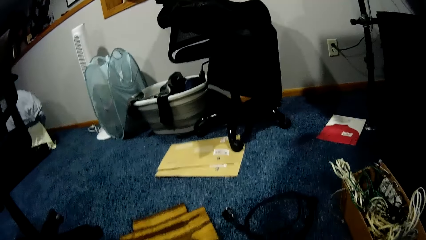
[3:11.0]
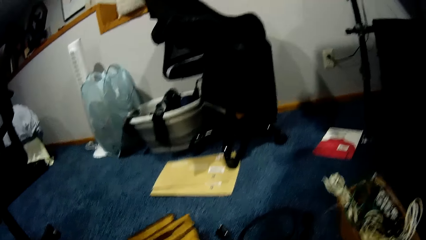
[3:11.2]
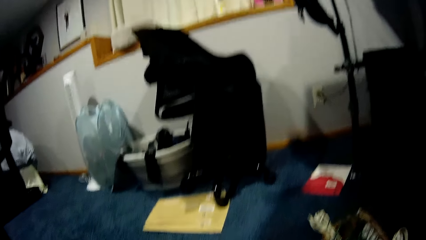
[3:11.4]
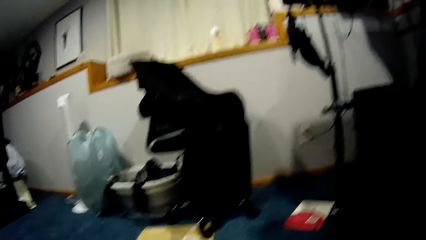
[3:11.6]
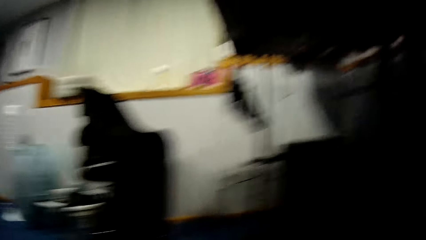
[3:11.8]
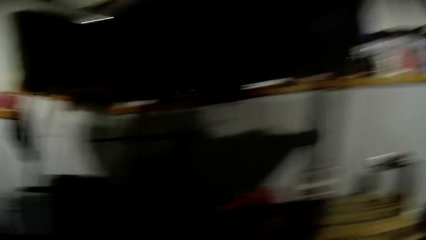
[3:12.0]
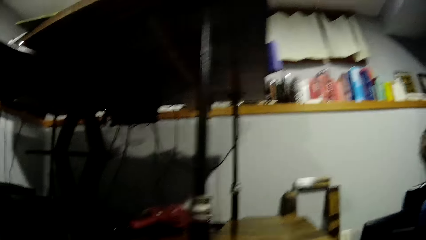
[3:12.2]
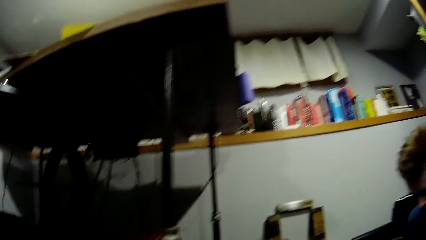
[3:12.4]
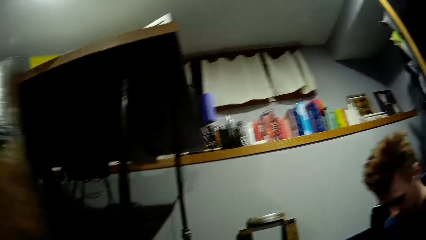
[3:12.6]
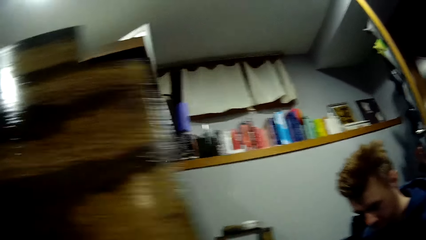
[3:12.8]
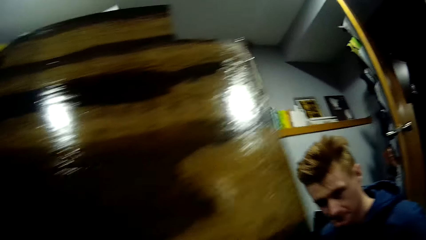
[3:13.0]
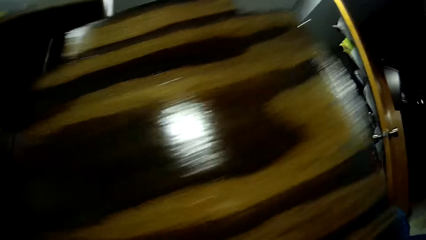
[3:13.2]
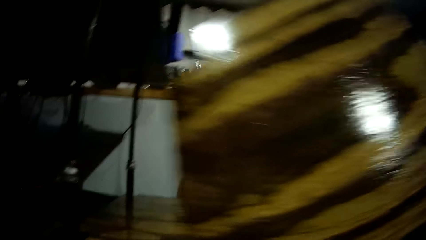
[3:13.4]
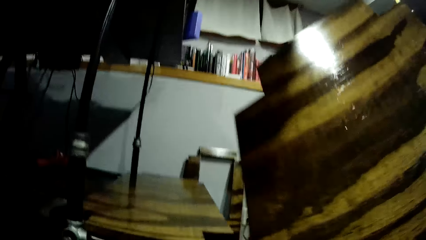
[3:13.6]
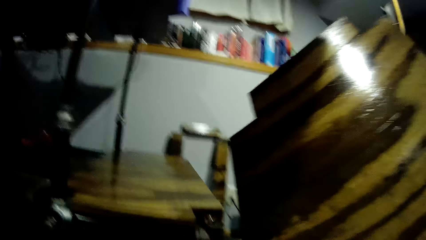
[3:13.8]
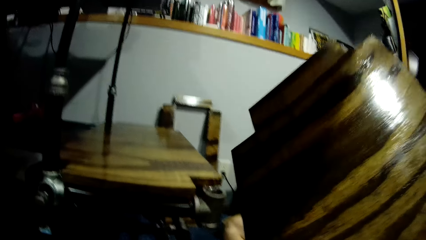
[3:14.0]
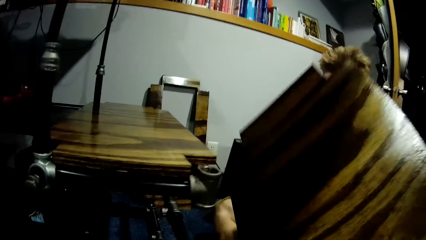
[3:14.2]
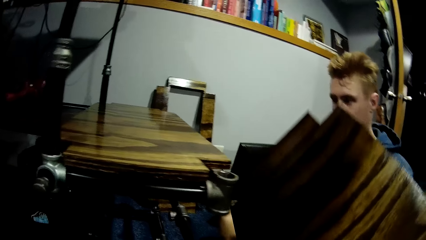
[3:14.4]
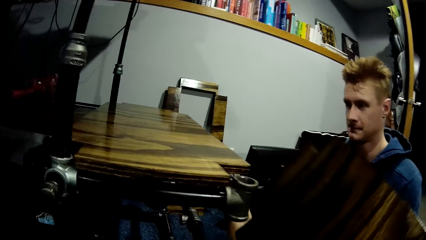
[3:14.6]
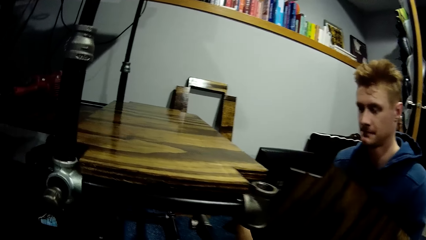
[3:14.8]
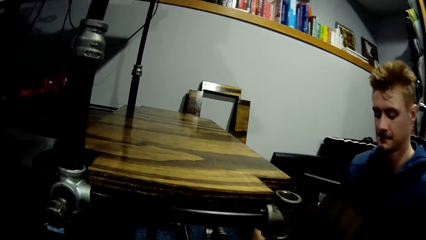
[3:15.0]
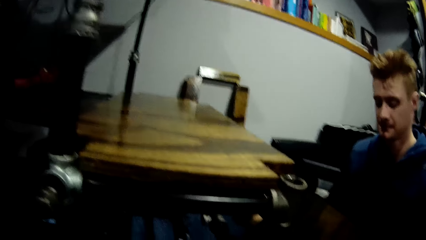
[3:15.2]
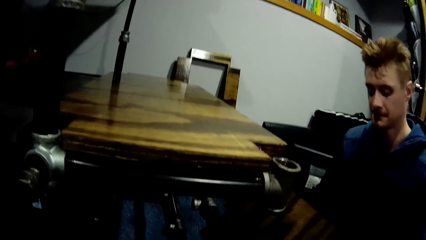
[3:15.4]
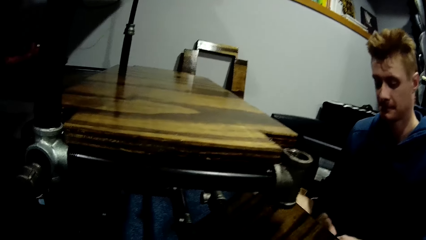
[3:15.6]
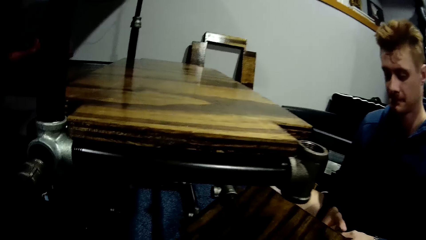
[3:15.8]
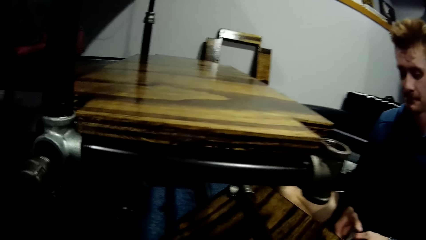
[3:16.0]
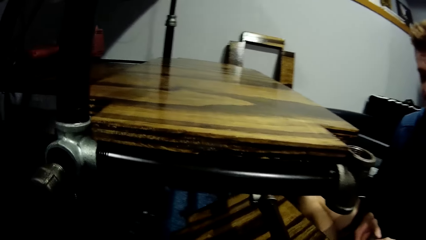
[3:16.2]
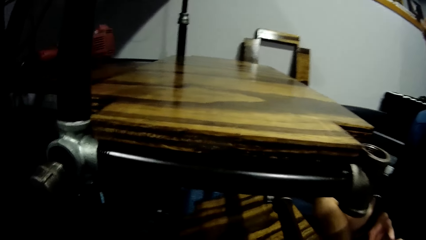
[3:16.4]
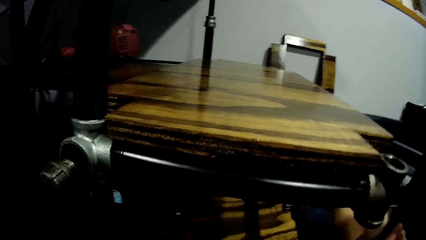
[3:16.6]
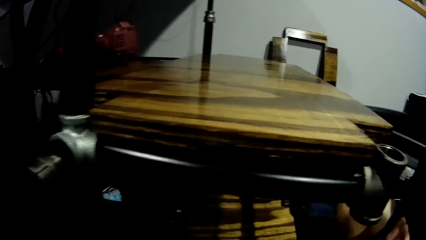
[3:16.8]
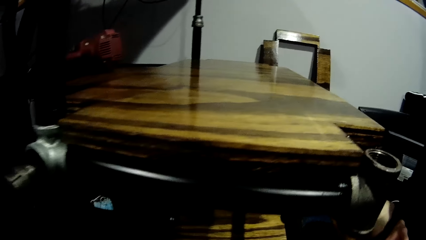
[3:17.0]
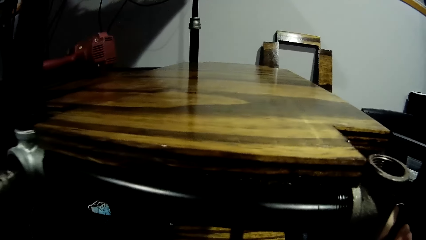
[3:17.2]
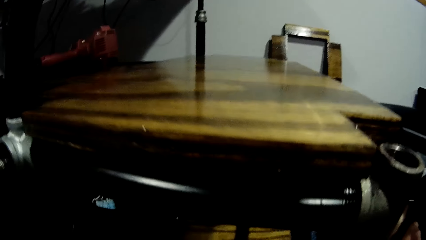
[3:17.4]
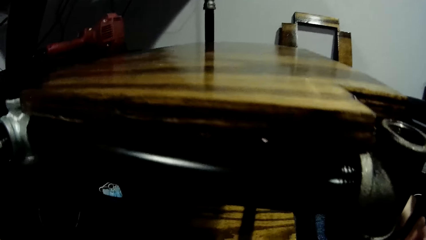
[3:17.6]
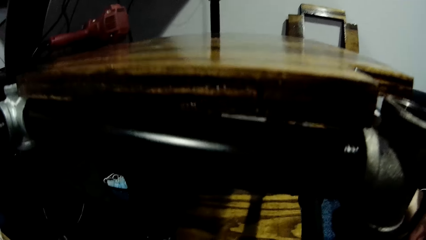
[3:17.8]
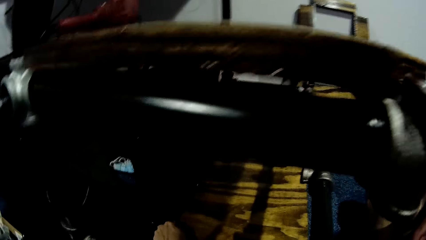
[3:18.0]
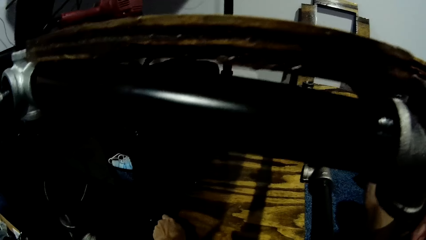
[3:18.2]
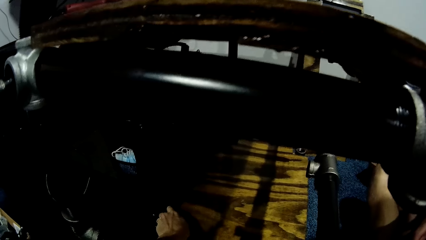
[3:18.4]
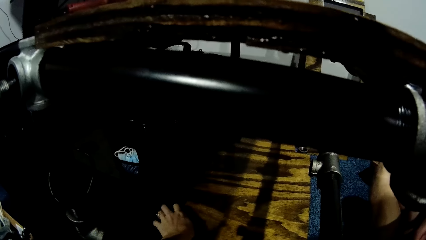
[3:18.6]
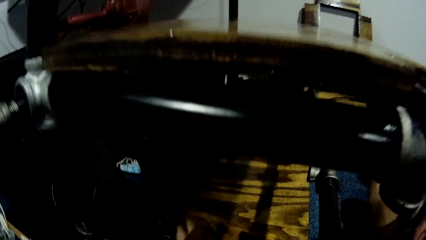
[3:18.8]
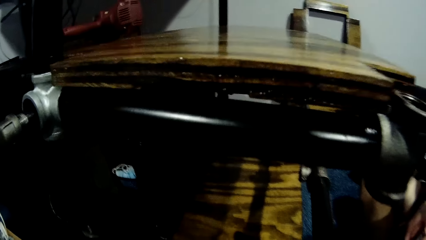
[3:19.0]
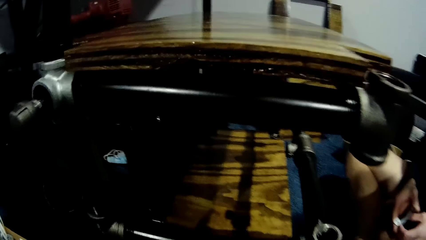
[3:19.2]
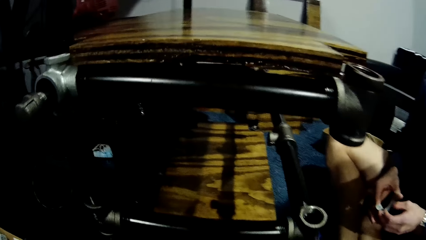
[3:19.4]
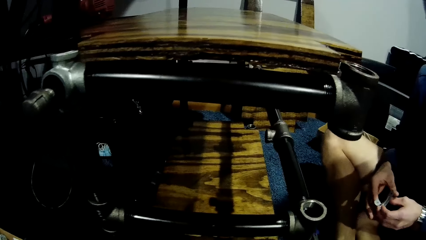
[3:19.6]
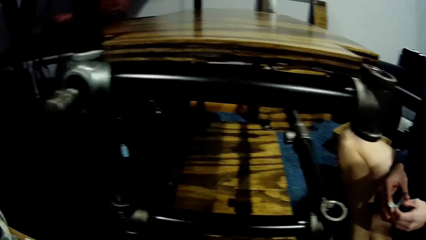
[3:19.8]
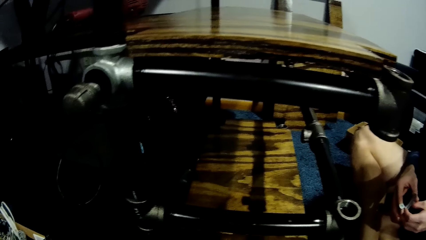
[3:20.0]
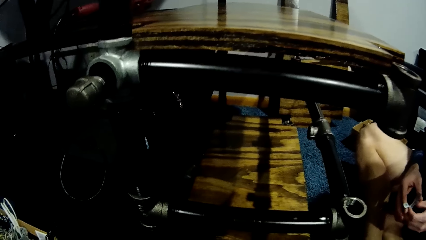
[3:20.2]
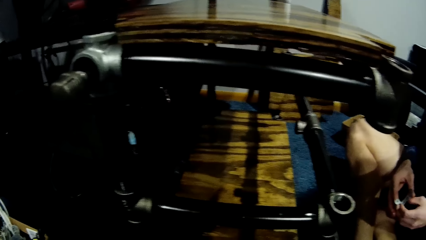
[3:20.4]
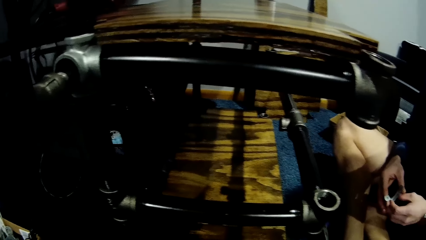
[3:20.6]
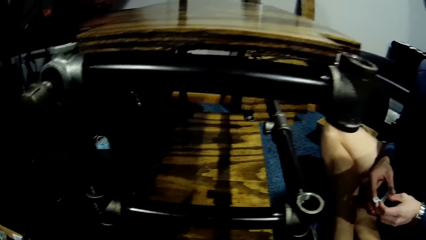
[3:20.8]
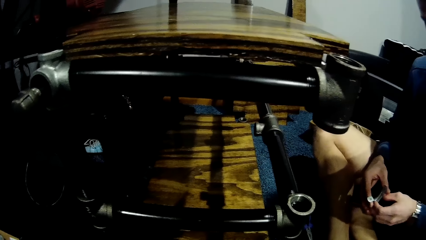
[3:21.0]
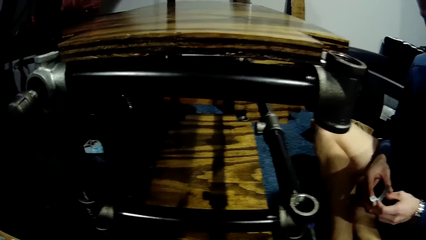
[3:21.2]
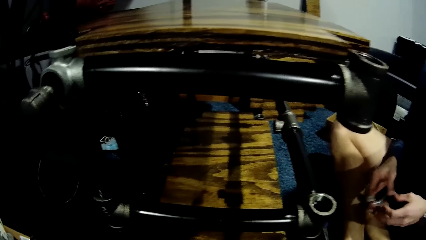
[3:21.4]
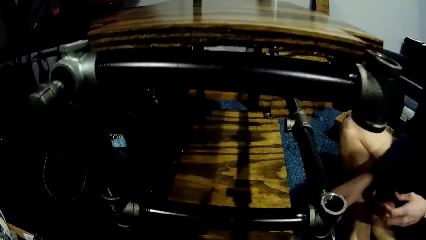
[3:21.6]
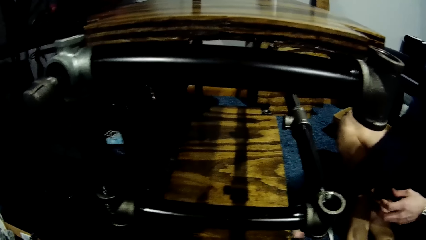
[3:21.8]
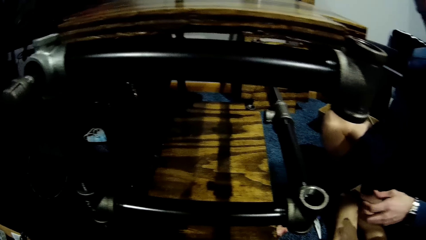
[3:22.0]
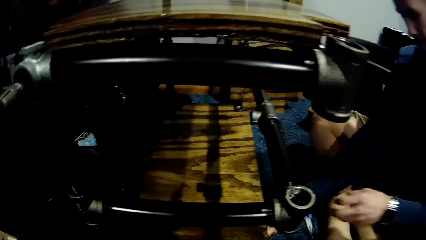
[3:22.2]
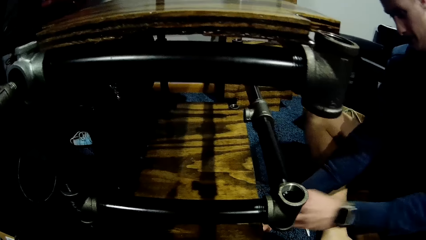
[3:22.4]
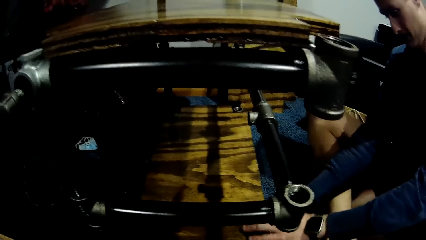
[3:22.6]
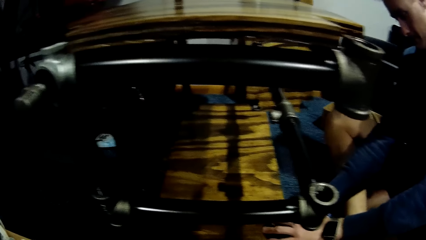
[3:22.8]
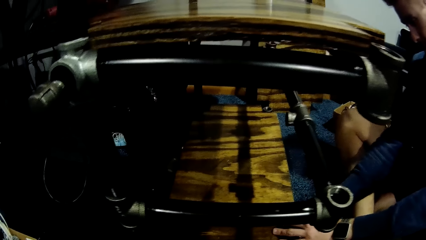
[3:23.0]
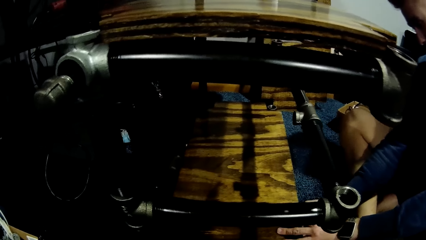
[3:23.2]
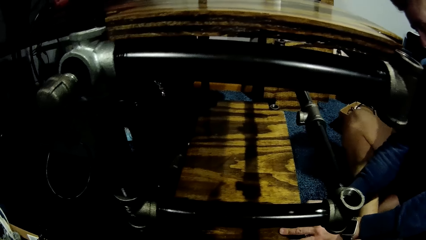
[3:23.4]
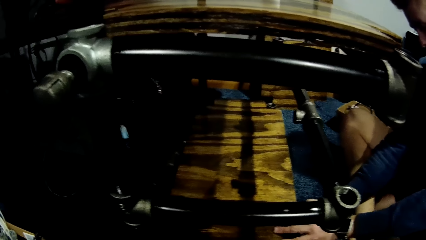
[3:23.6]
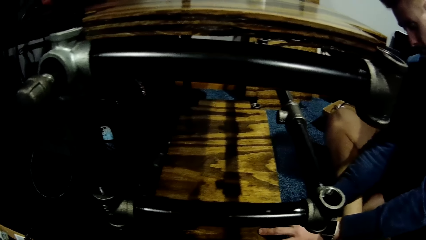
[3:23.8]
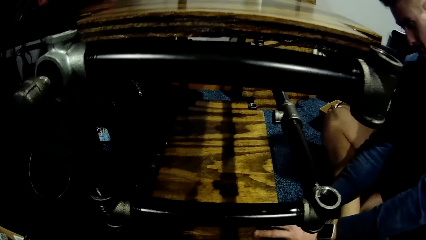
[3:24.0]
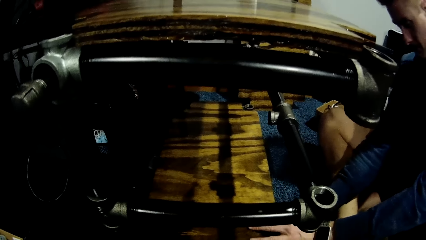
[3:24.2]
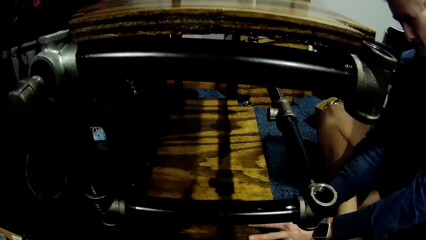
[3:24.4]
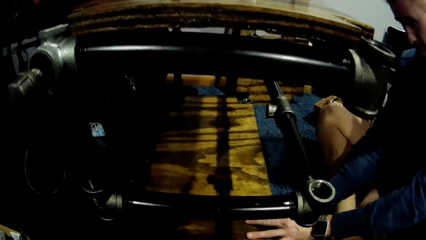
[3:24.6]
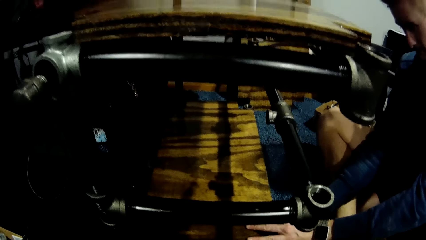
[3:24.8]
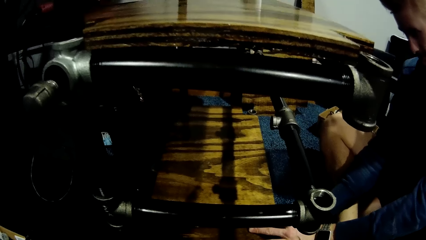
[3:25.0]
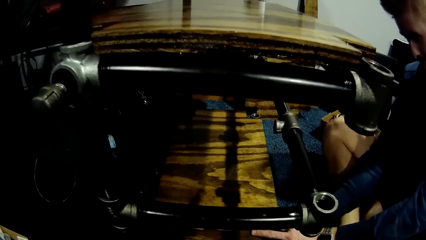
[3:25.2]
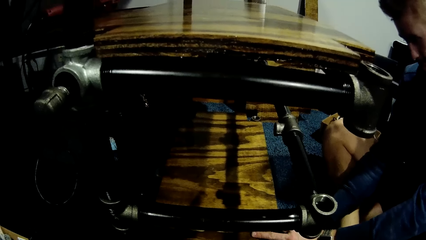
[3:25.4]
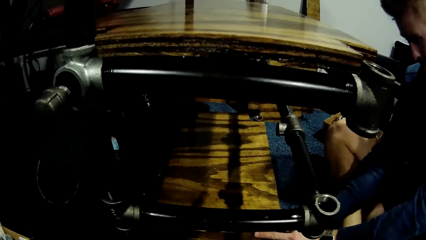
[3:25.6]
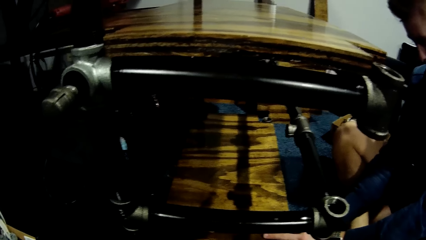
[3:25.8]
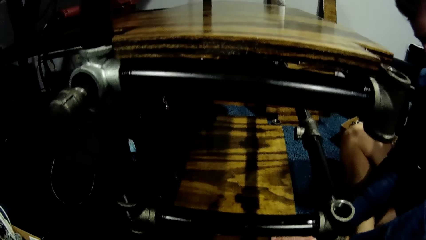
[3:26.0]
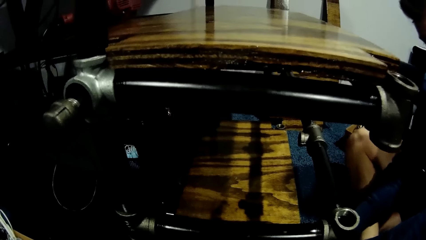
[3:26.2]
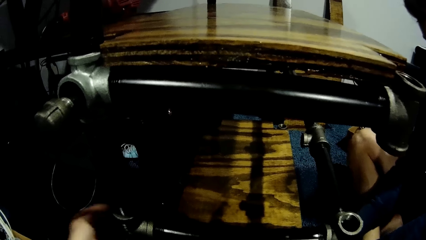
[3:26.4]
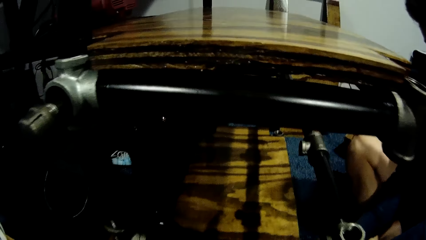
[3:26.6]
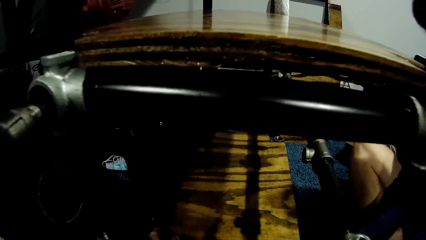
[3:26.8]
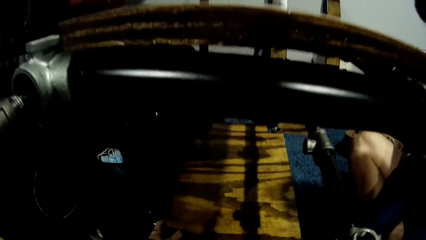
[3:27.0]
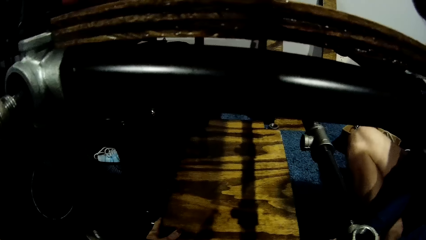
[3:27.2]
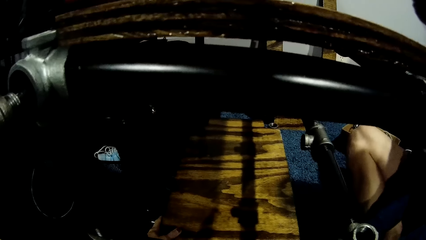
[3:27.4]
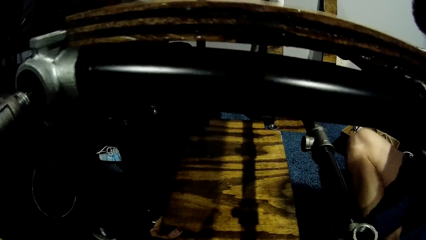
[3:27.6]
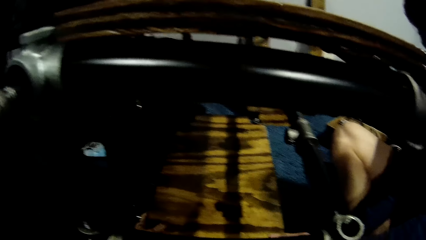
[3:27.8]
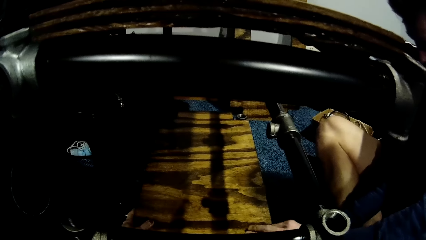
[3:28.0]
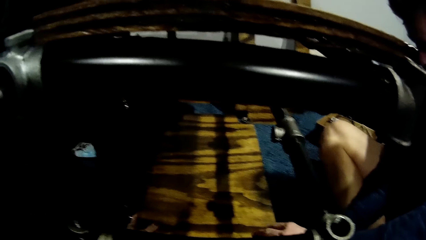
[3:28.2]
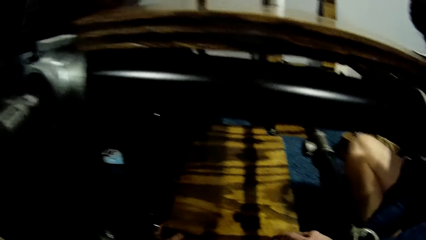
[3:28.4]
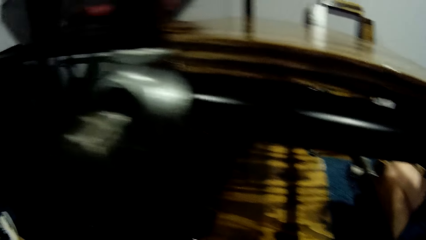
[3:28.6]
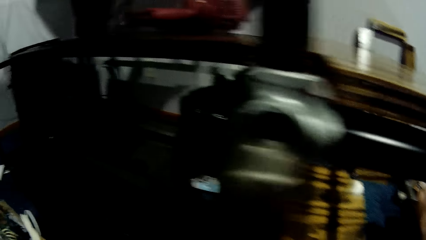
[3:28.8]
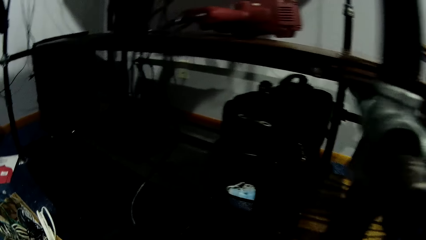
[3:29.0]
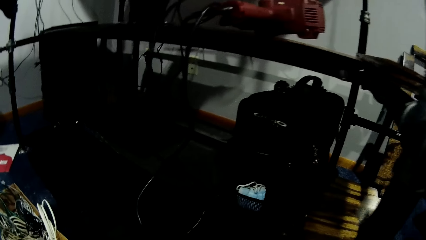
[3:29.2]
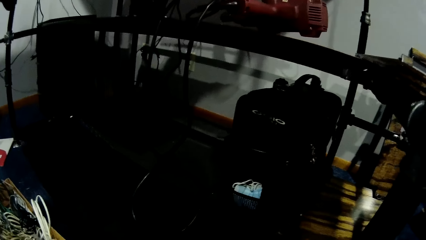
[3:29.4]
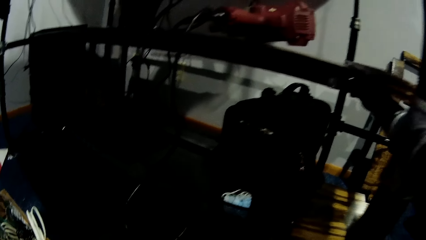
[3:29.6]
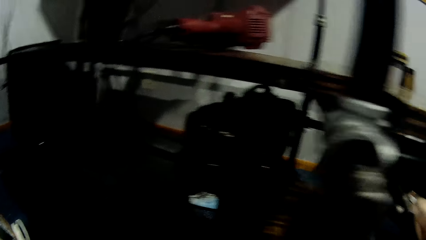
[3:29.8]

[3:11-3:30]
The camera wearer lifts the plank on the floor with both hands. They drop the board. They place the plank beneath the car lift with both hands. A man fixes the car lift with both hands.
